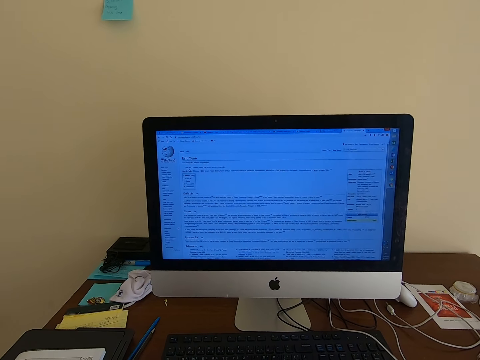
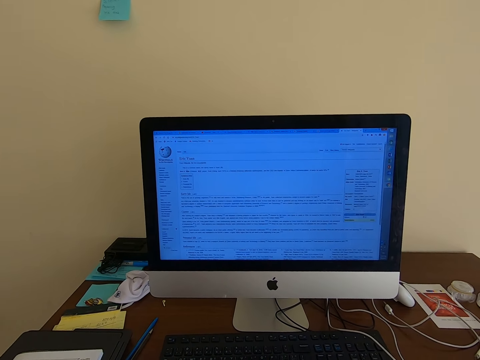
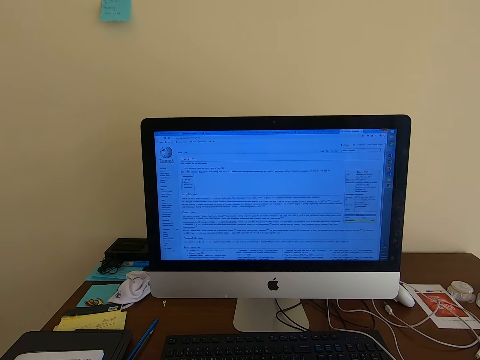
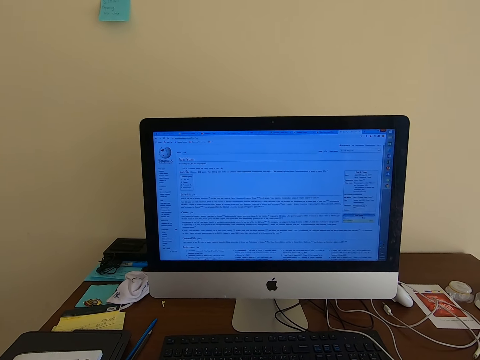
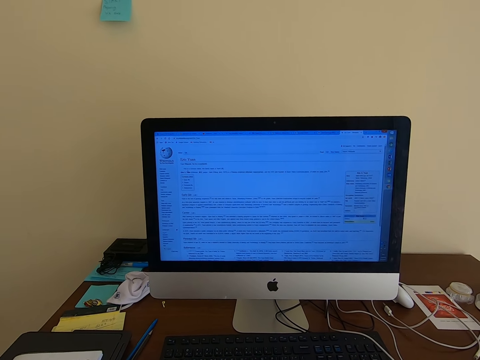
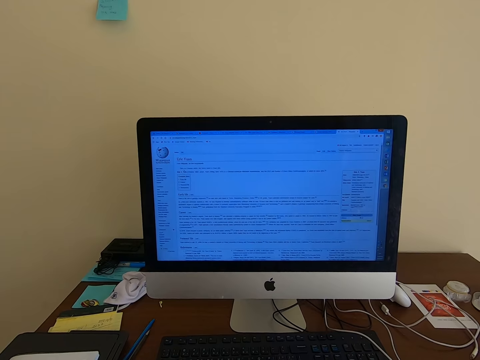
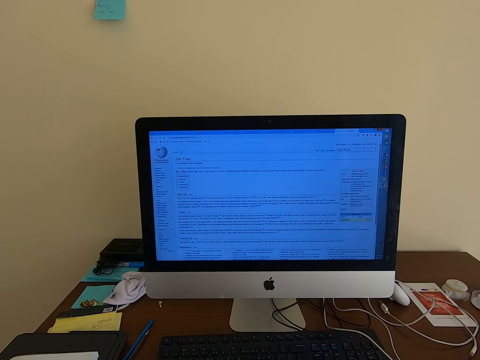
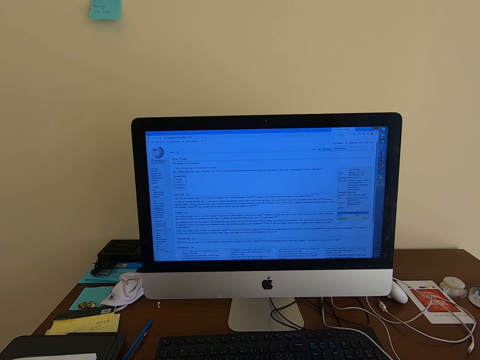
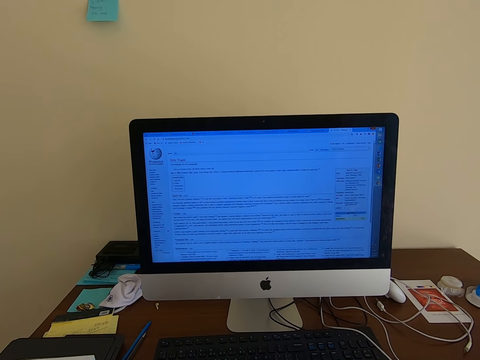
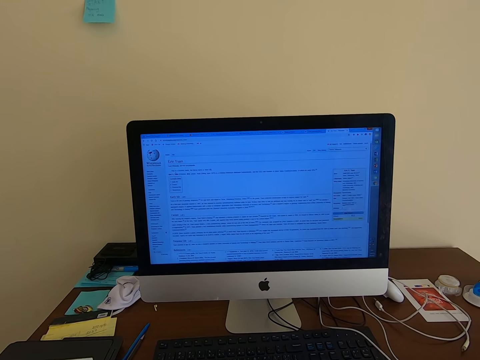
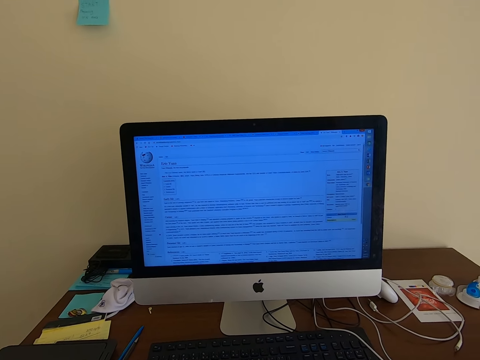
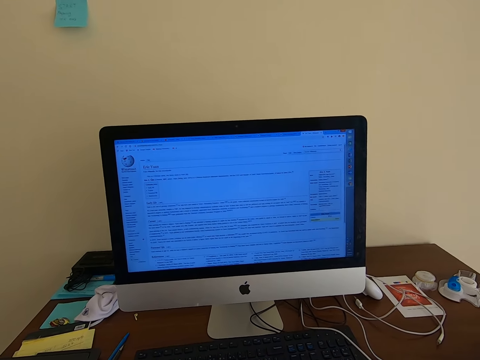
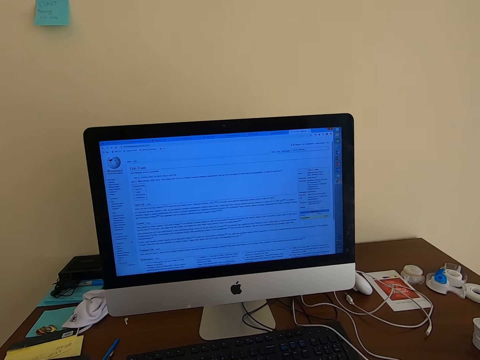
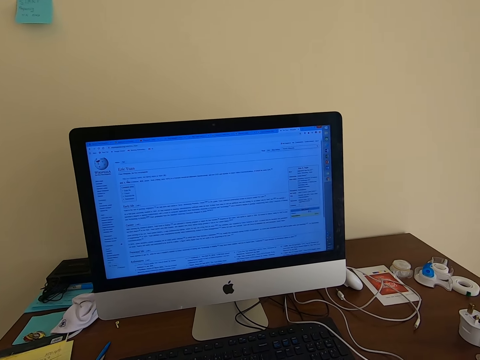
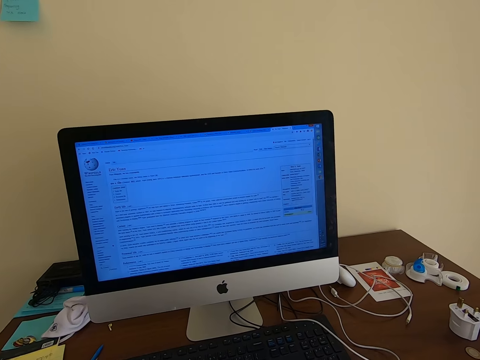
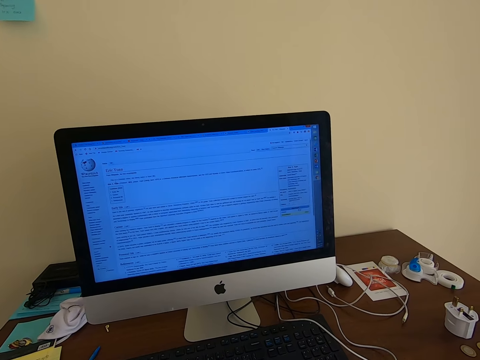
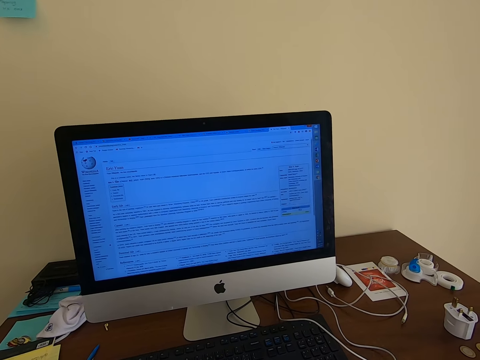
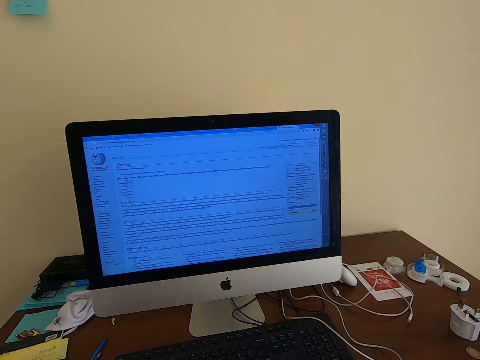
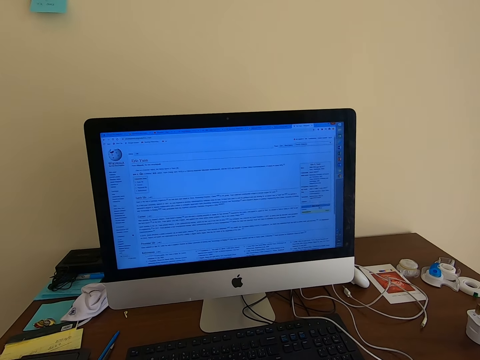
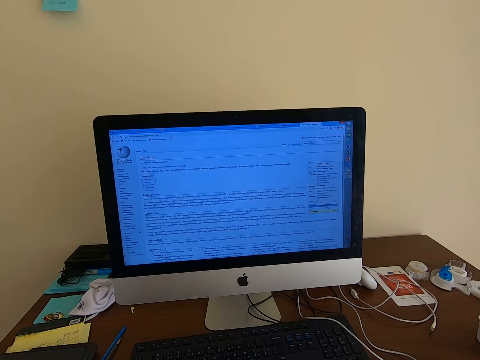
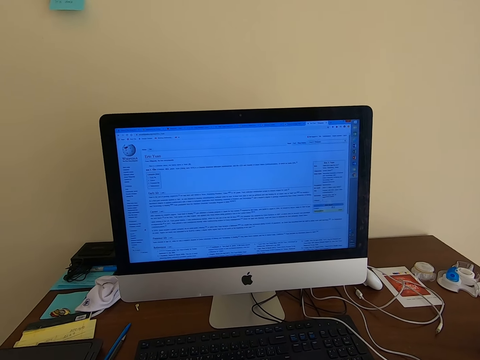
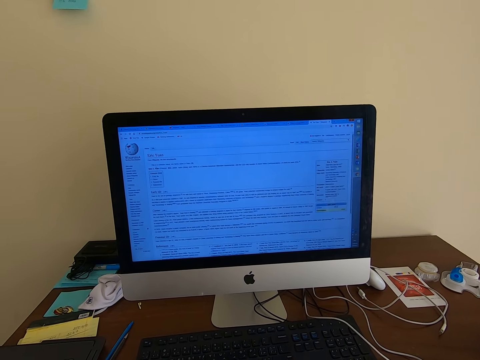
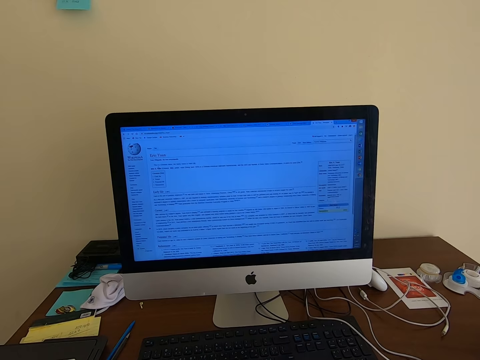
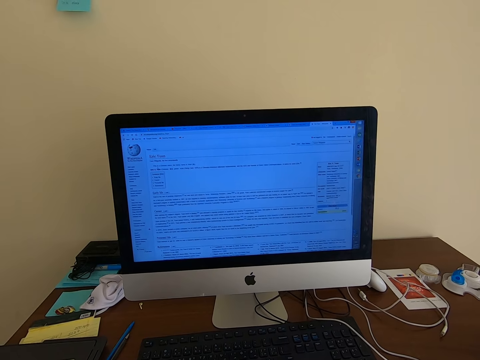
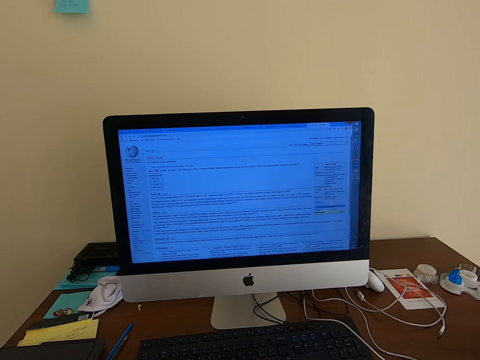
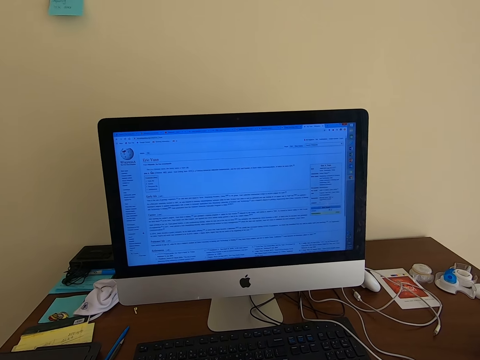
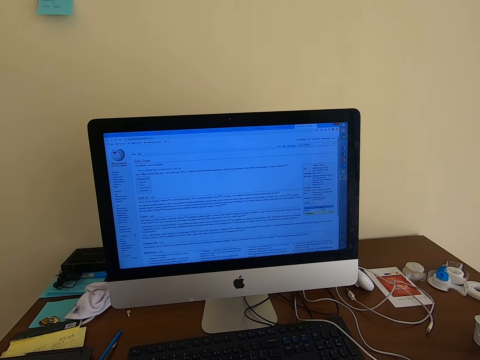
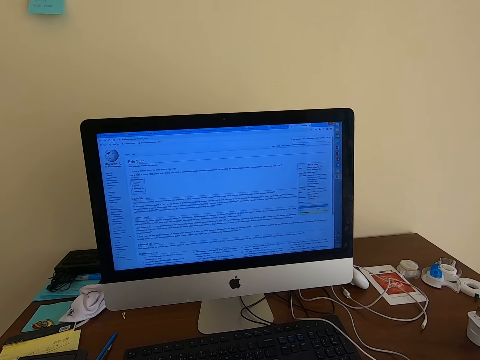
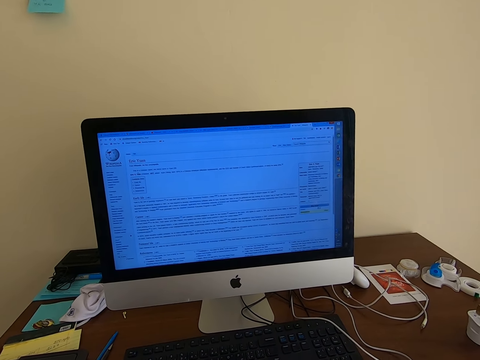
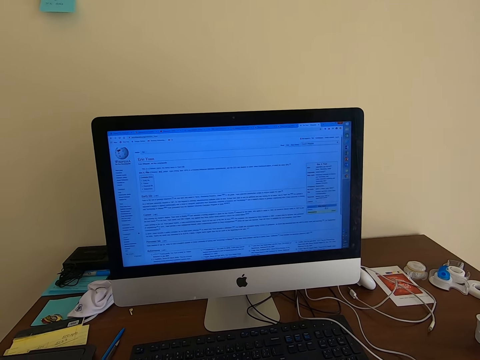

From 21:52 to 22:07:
The camera wearer stares at the monitor. They move. They move again.

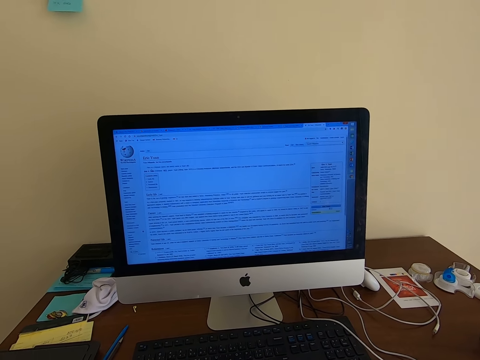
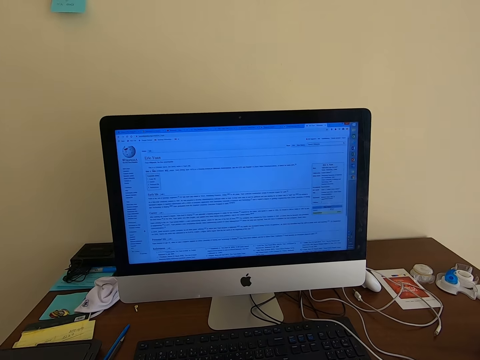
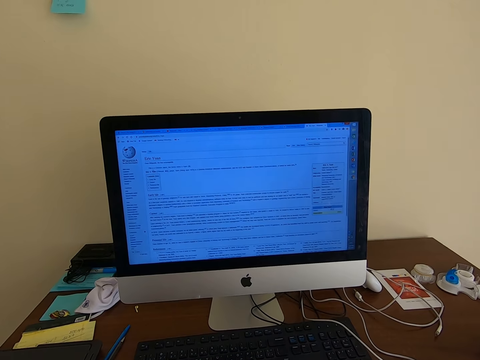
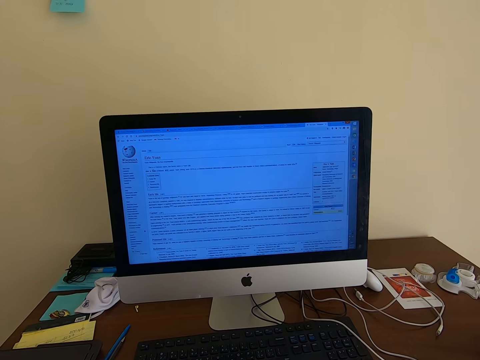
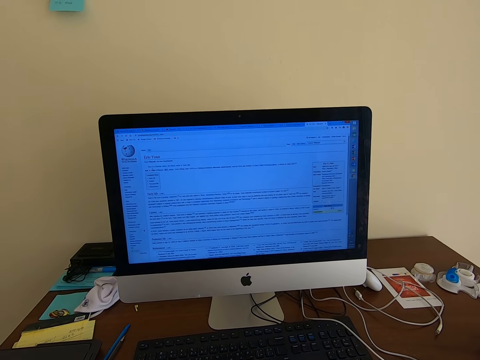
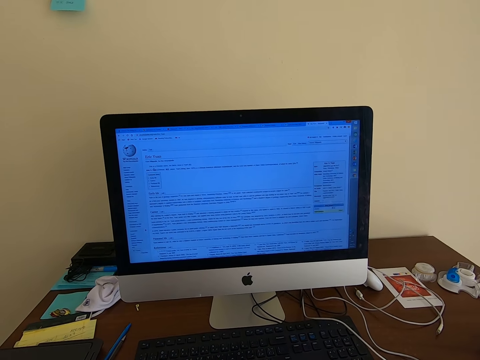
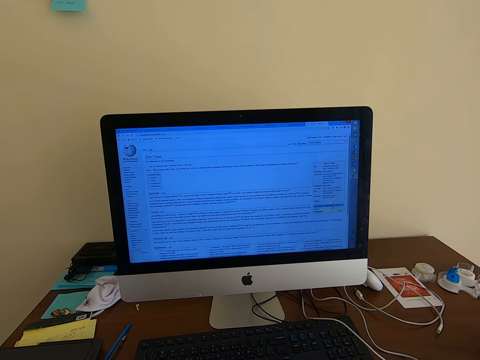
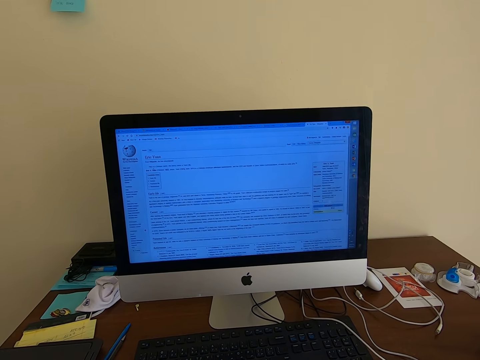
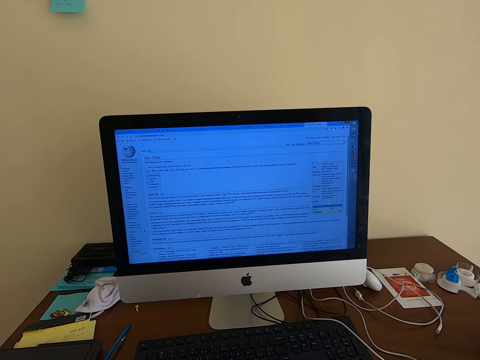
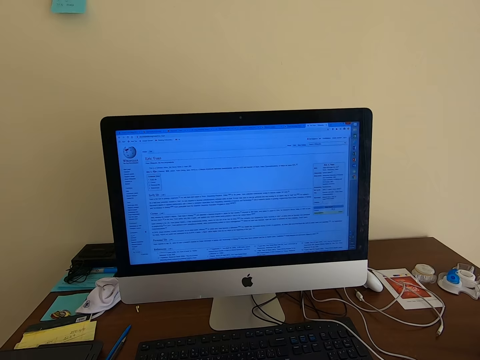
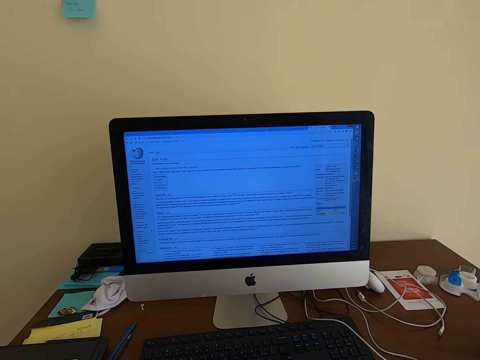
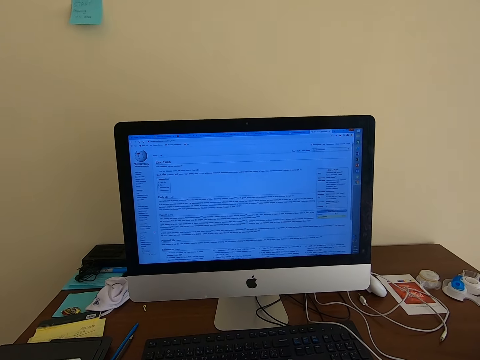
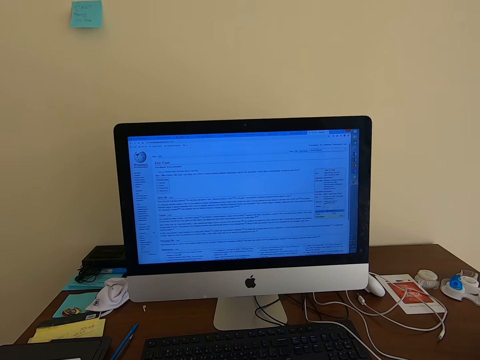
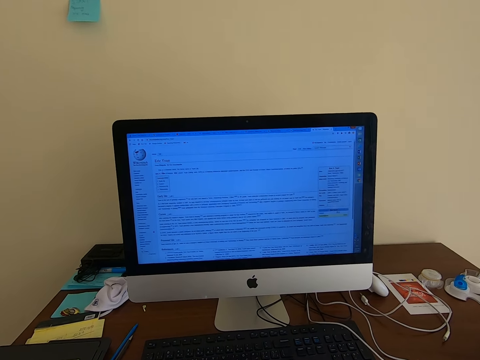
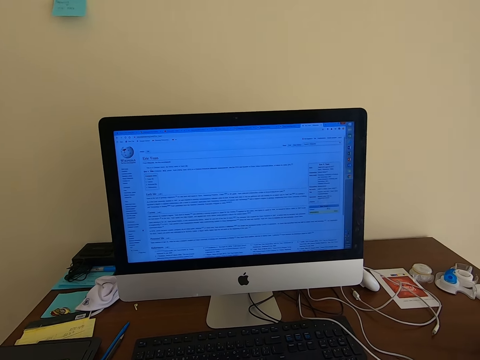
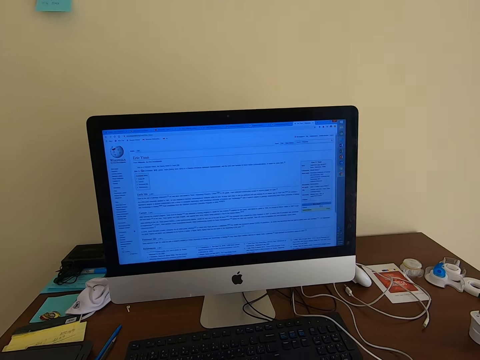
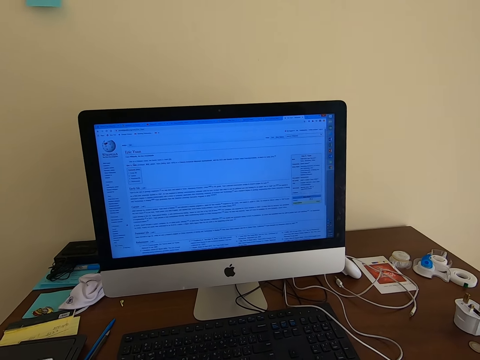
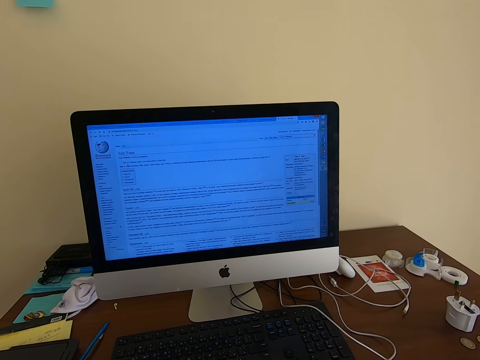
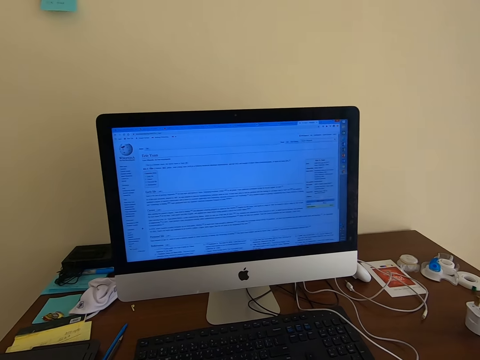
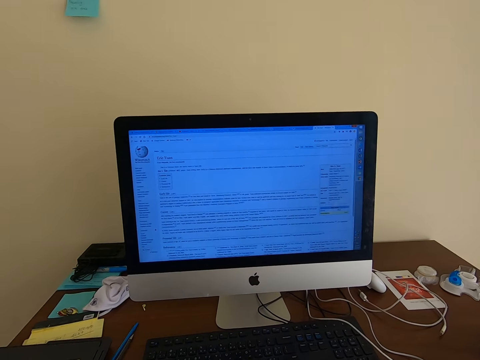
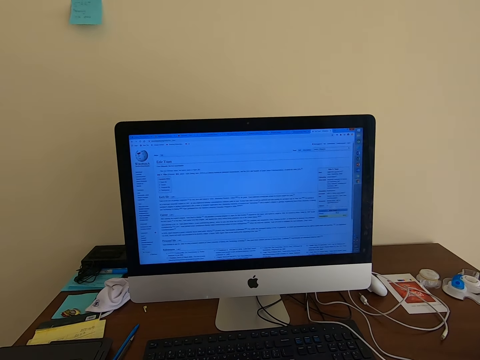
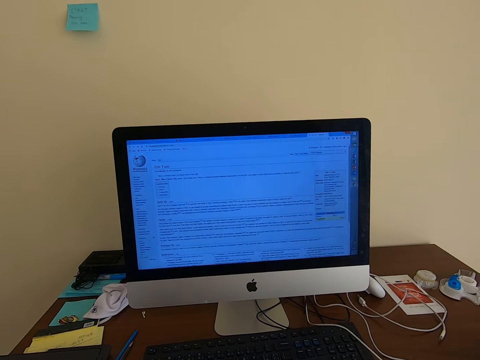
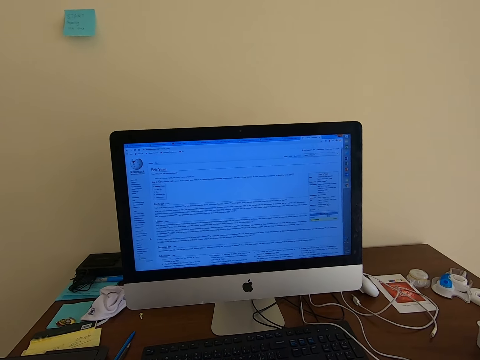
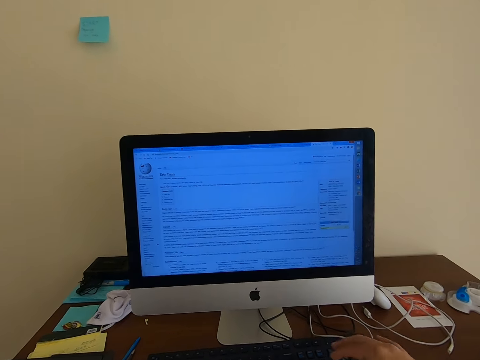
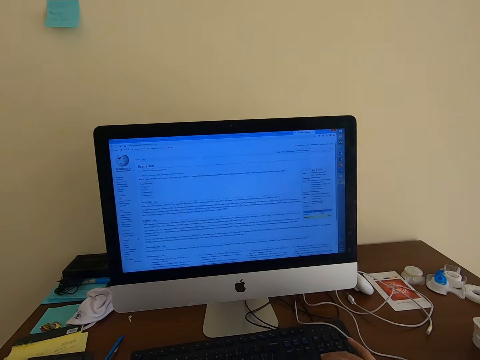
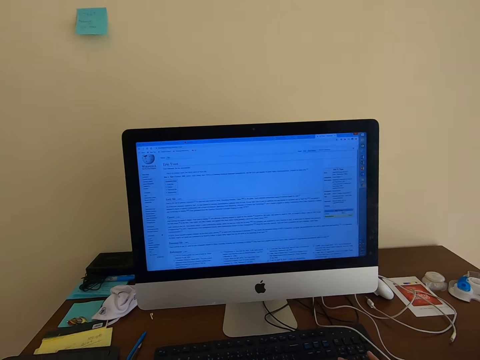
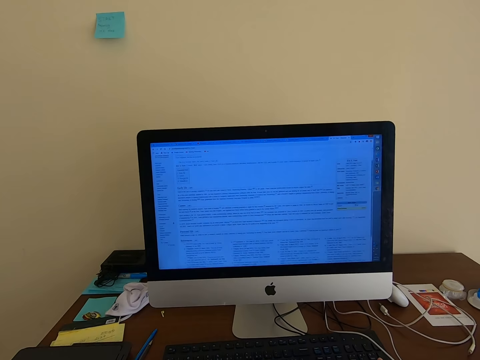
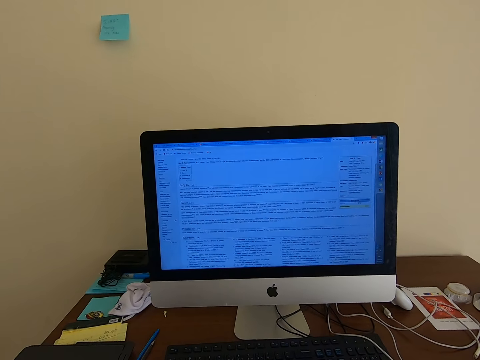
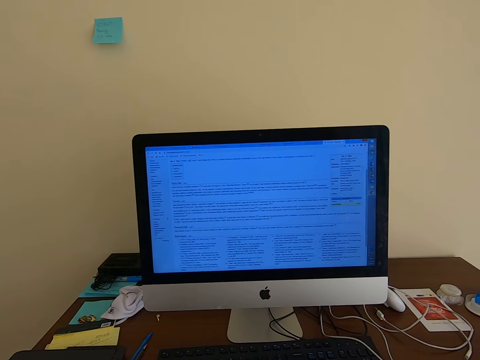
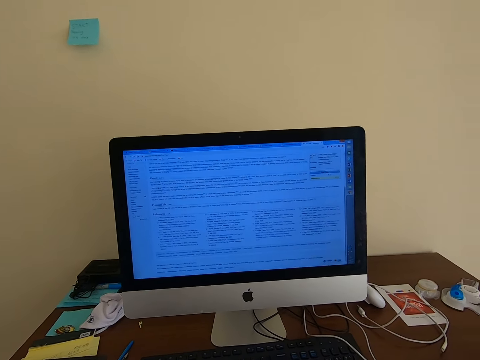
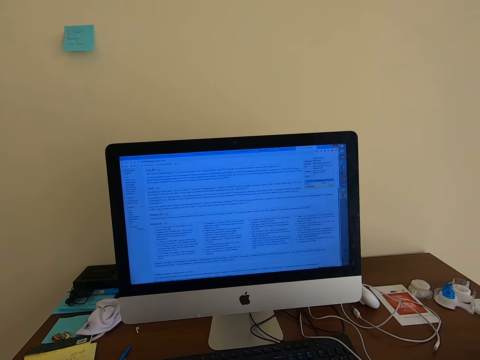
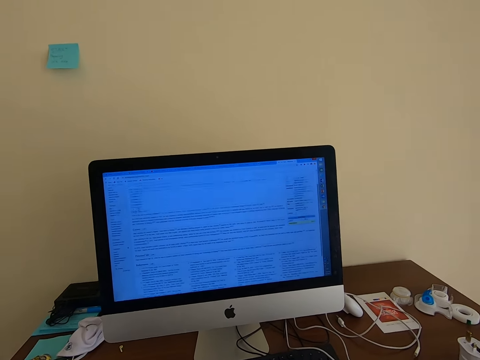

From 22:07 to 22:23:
The camera wearer stares at the monitor. They move. They scroll the mouse. They operate the keyboard.
